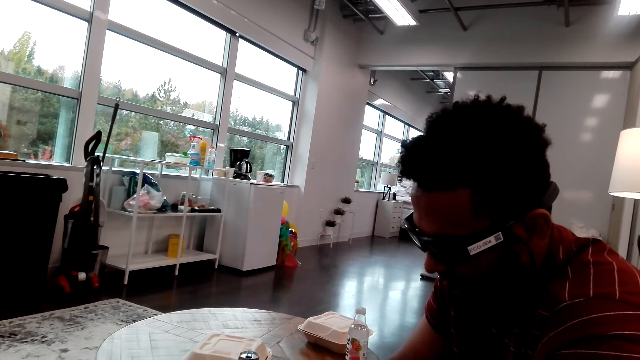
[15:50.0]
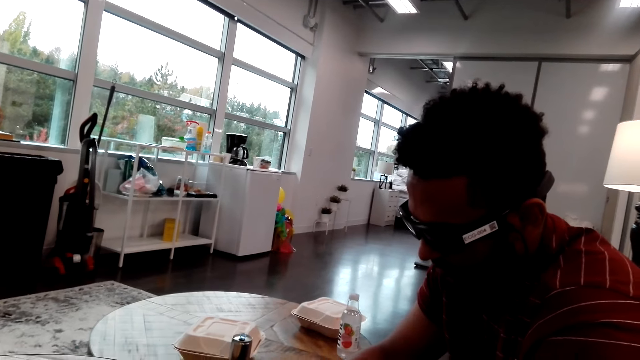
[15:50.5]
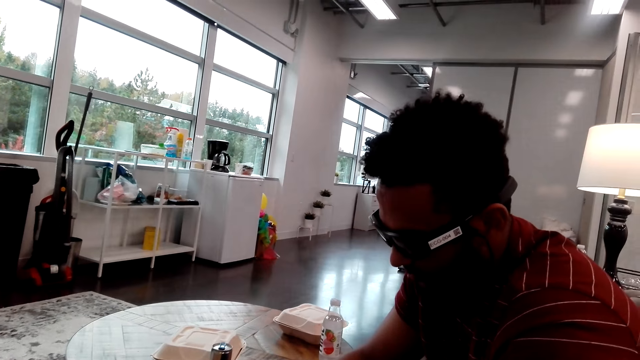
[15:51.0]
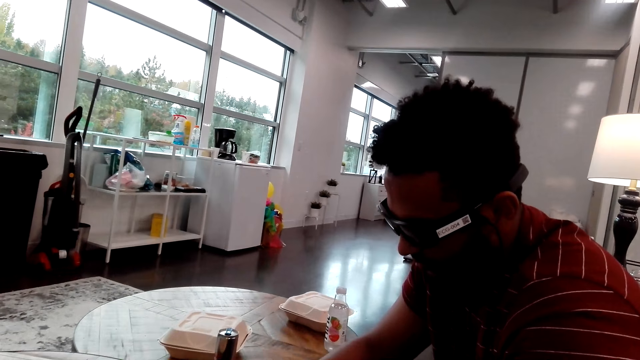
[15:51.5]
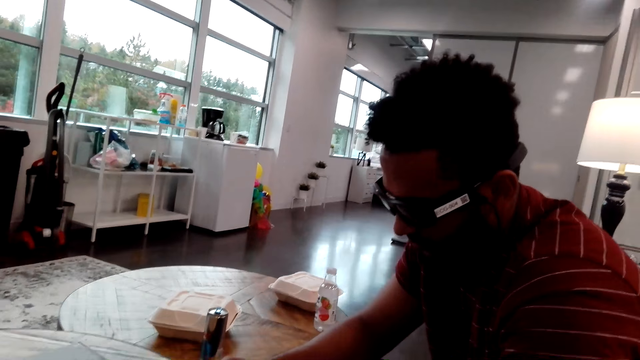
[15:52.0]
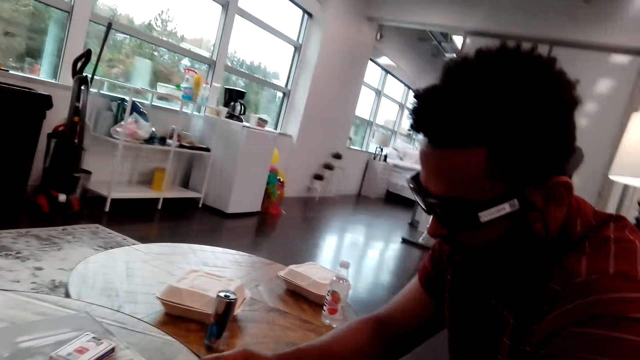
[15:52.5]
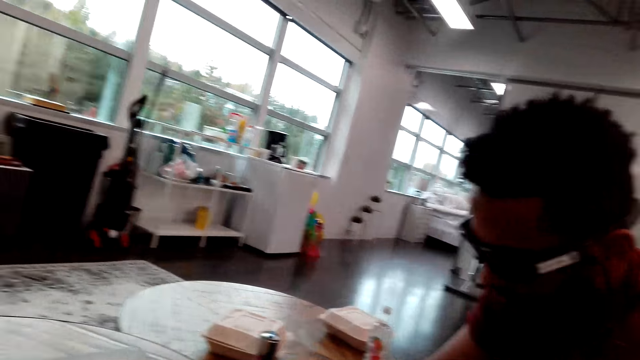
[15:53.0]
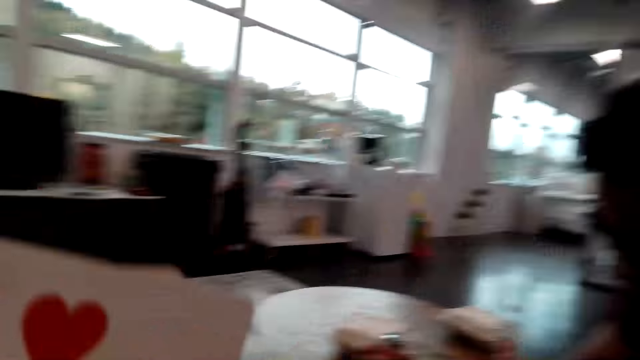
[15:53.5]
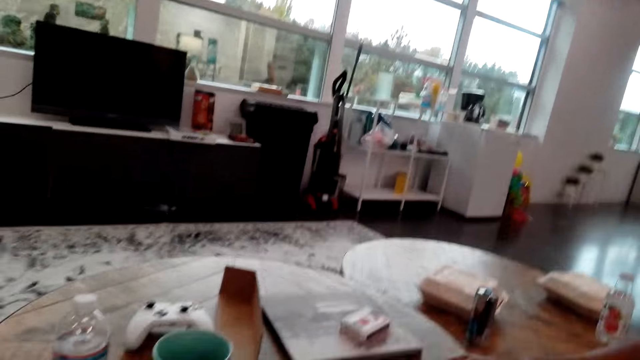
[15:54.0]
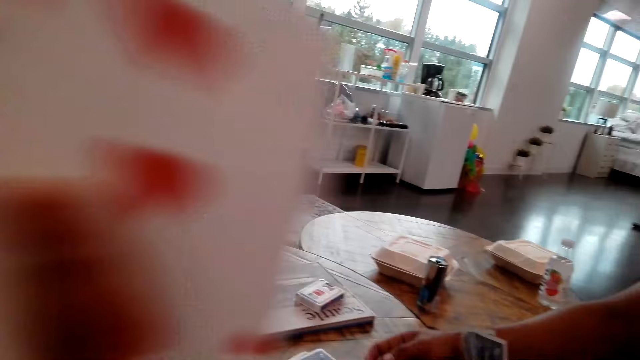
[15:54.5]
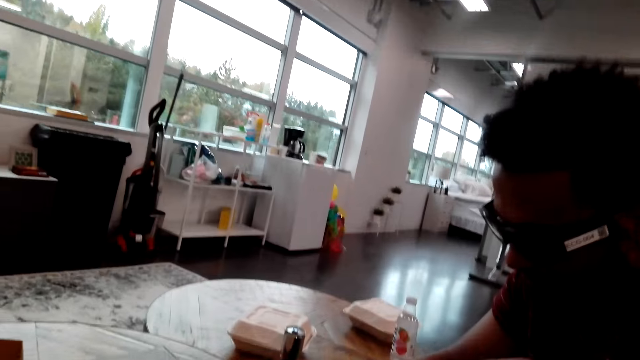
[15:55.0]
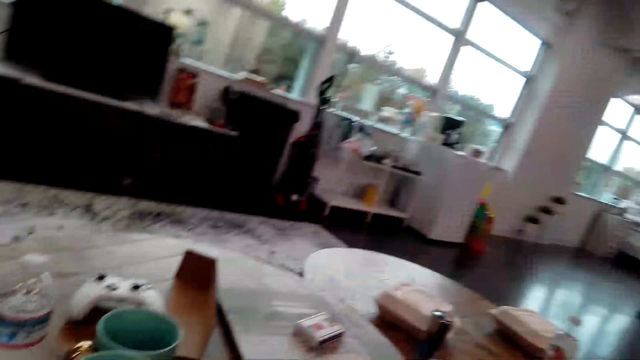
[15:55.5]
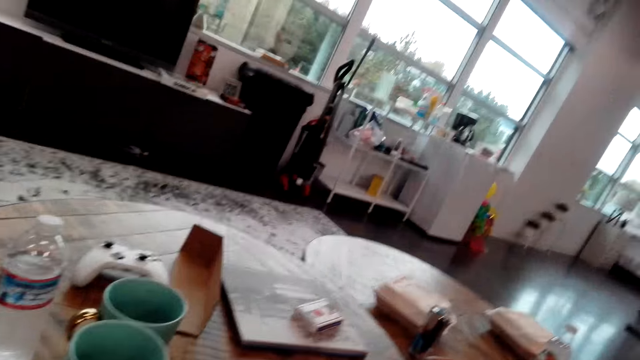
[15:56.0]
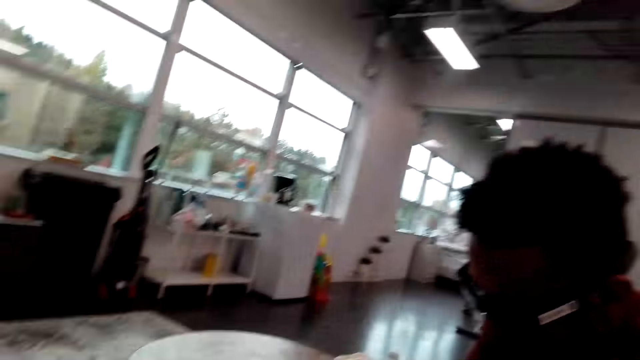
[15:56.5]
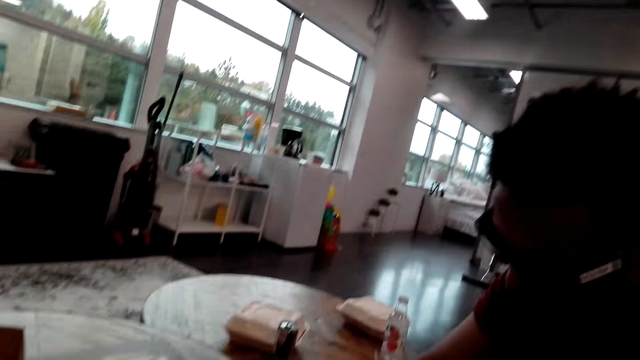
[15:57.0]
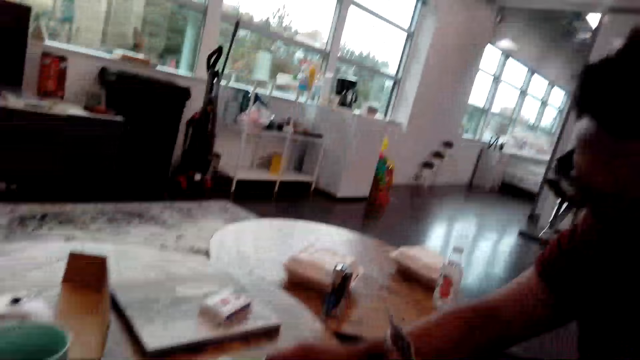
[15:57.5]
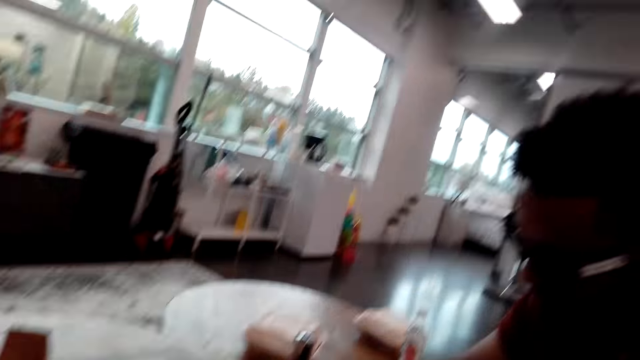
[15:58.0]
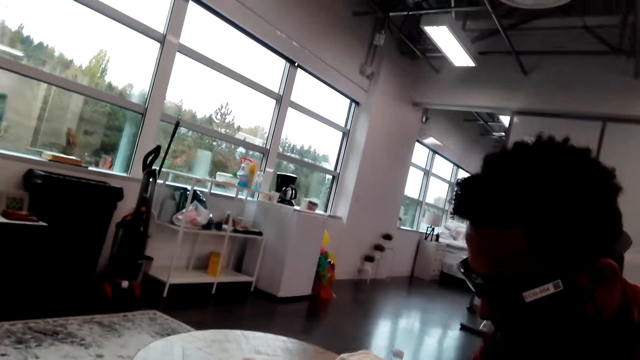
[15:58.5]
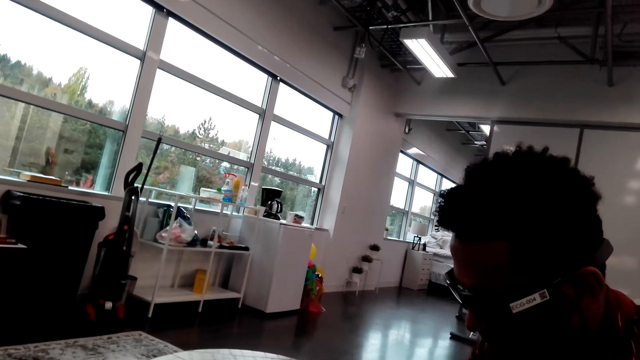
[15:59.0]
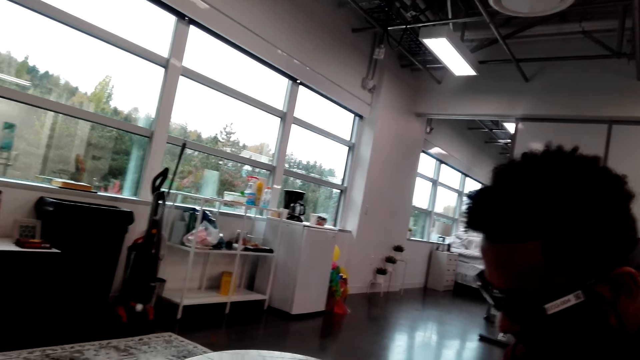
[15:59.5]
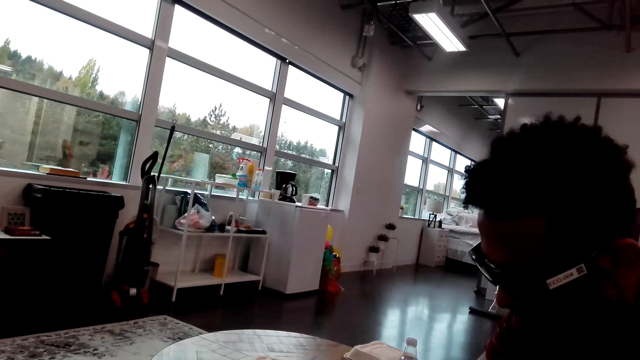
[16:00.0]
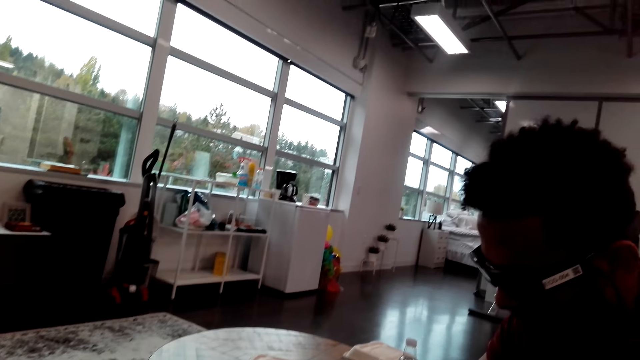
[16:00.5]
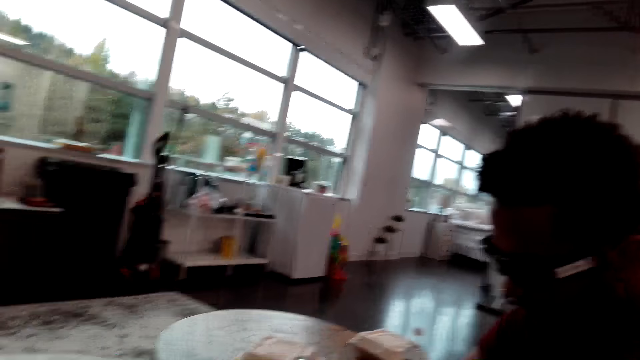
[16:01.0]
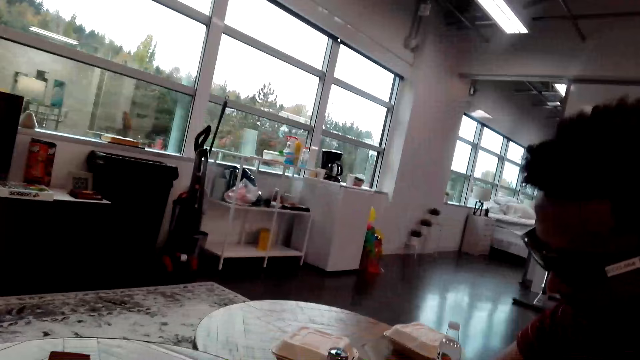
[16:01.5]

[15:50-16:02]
The camera wearer plays a card. A man plays a card.

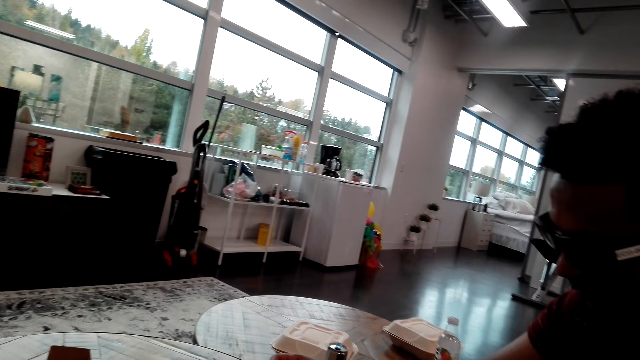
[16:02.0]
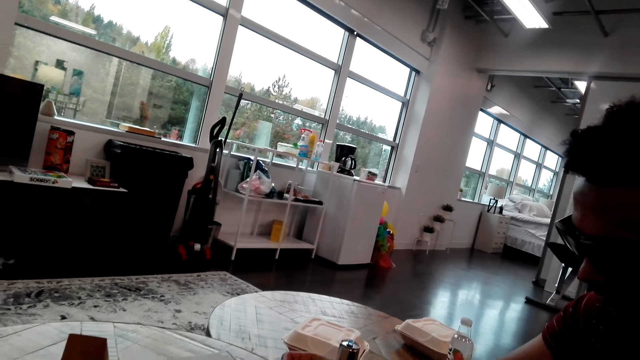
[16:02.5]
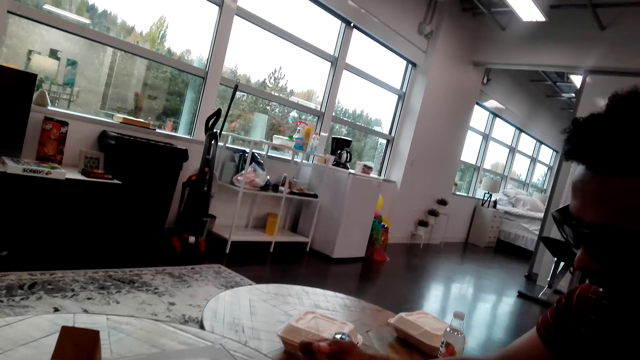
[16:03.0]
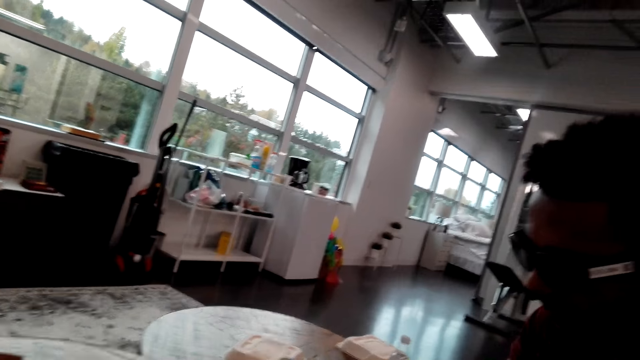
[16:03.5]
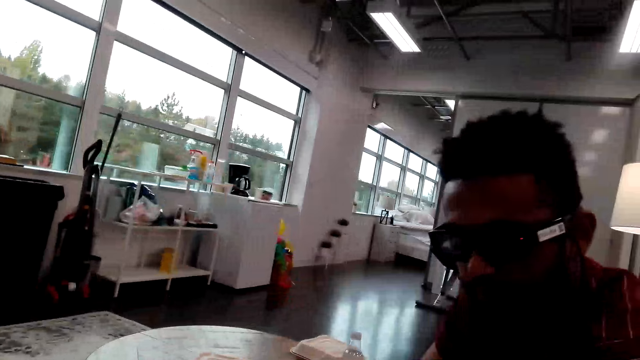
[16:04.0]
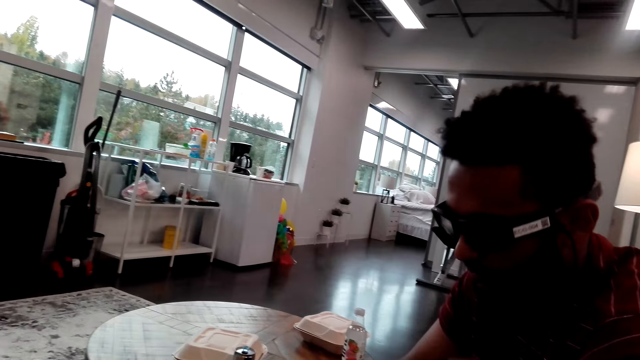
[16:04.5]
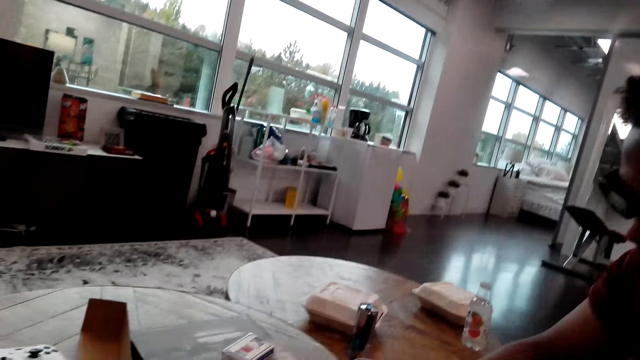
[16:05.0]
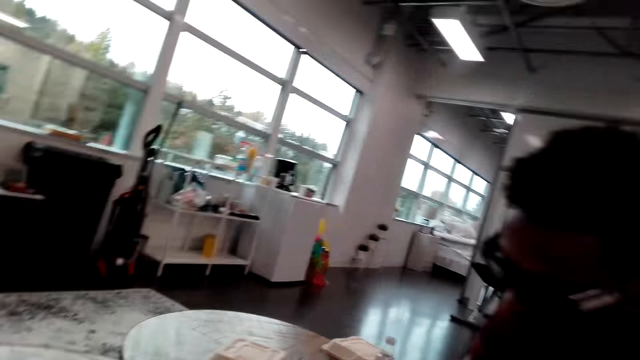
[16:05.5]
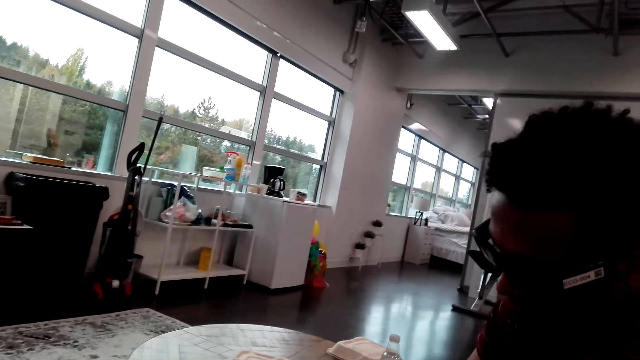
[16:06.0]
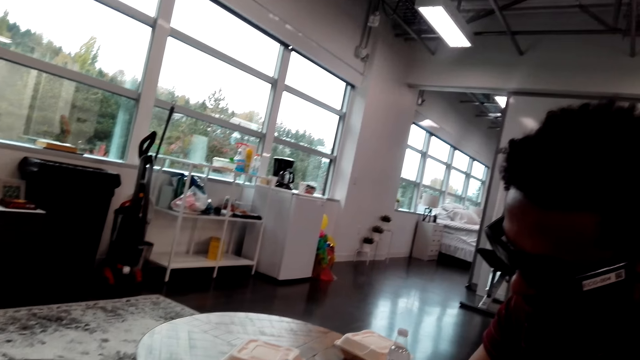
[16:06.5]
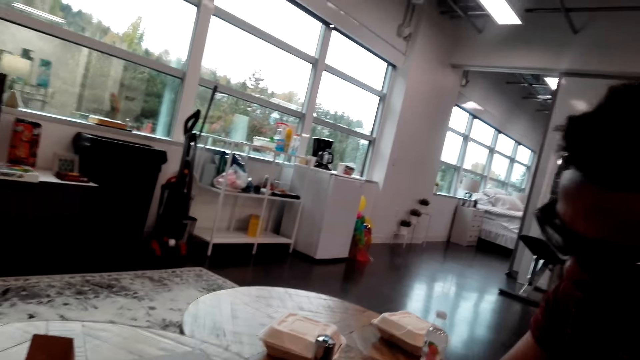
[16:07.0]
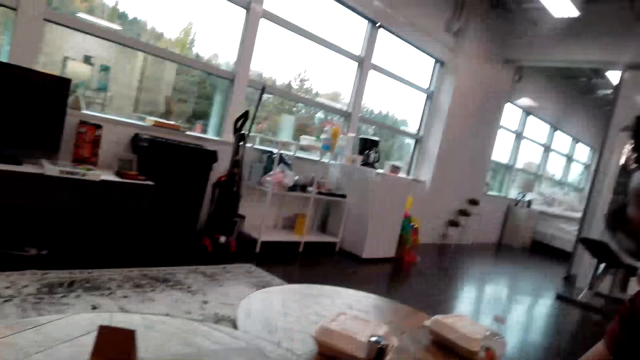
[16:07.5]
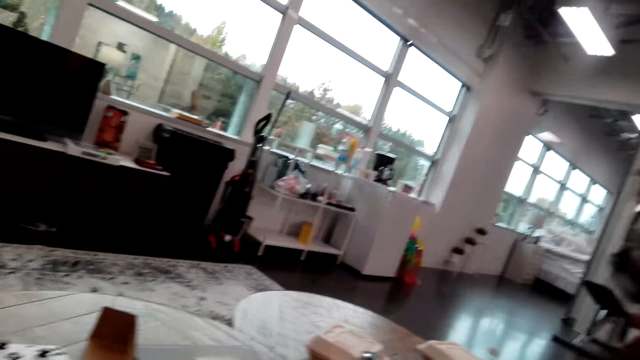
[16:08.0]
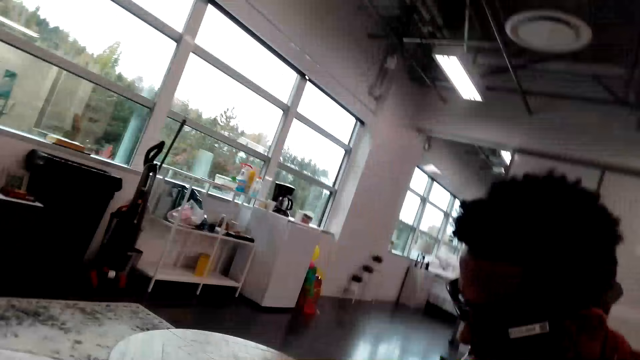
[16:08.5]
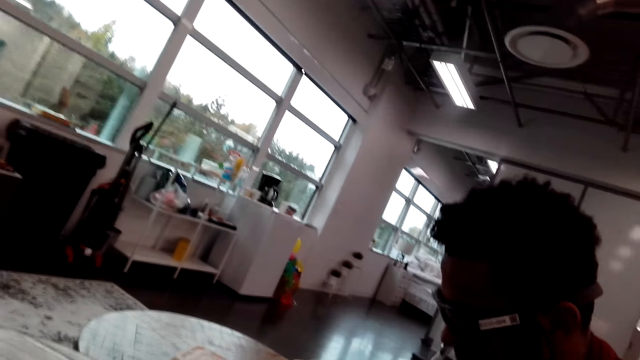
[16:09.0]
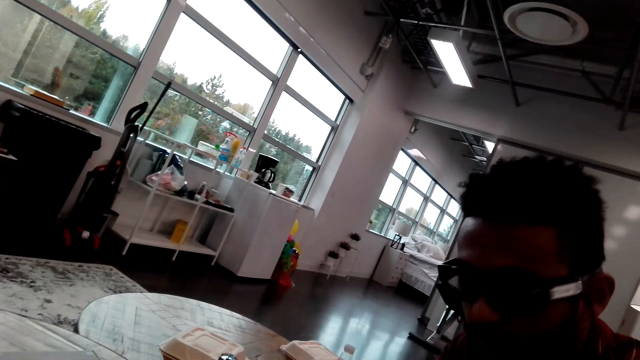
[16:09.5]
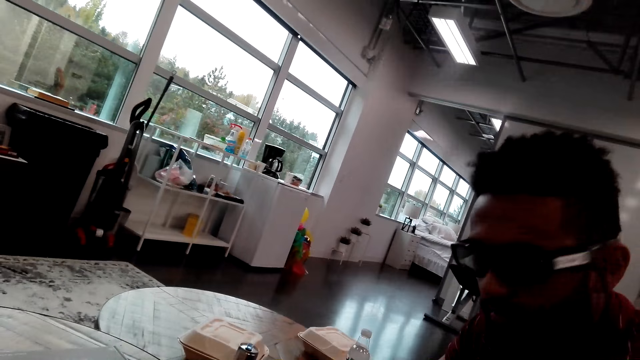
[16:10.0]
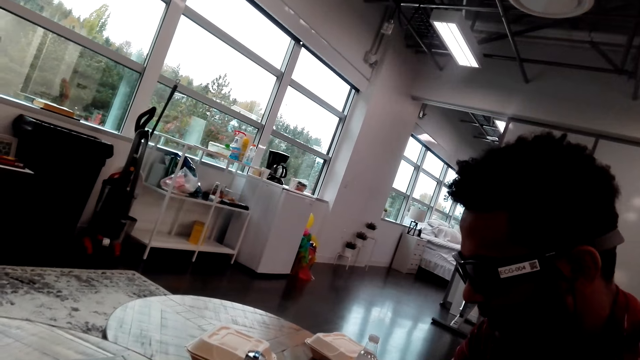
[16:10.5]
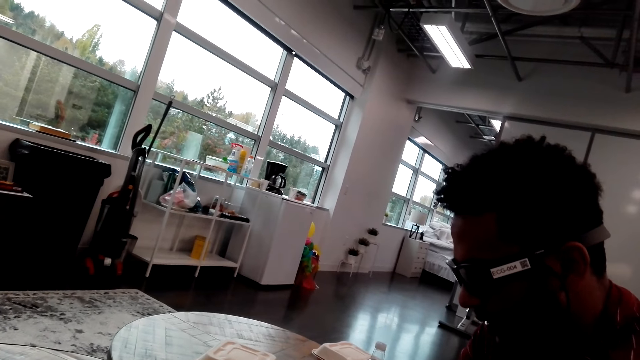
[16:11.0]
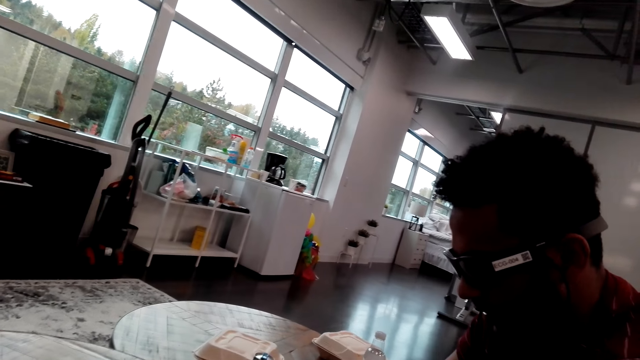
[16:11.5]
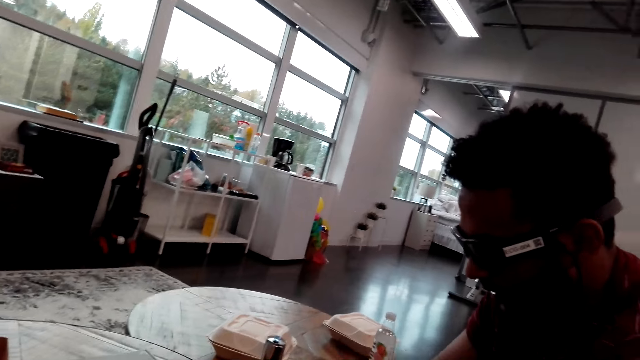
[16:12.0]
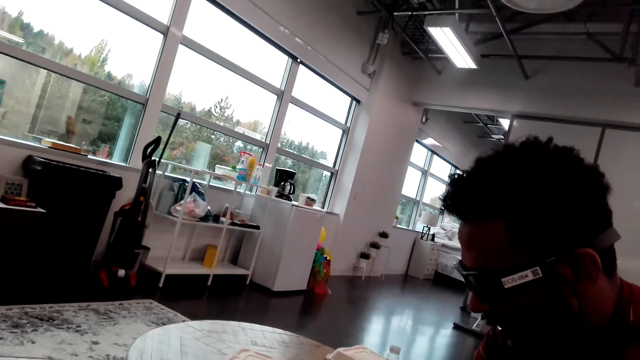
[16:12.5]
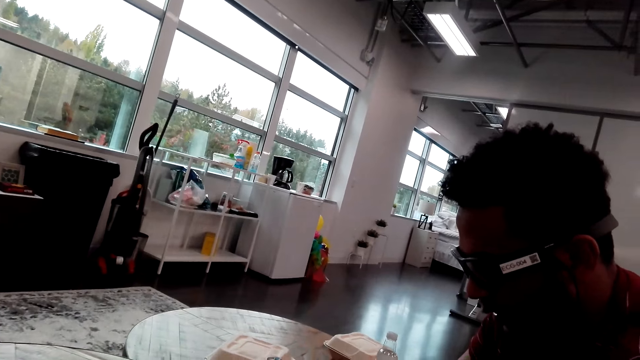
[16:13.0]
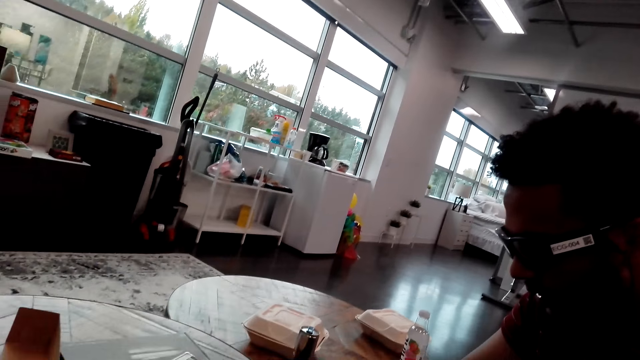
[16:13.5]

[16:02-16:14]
The man talks to the camera wearer. The man plays cards. The man talks to the camera wearer. The camera wearer talks to the man.
